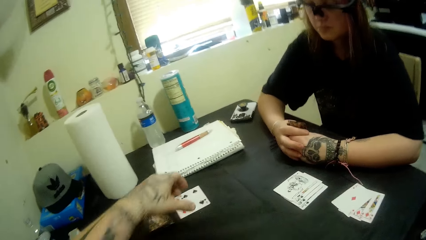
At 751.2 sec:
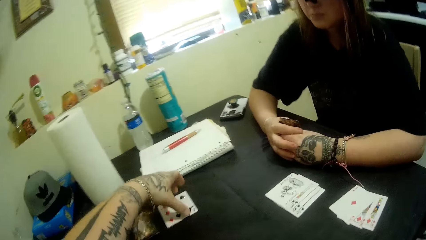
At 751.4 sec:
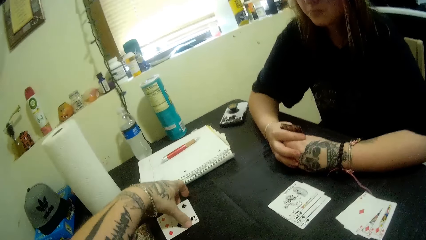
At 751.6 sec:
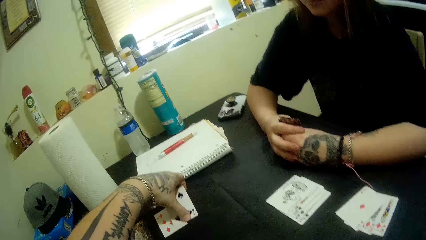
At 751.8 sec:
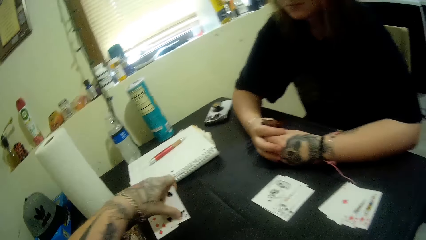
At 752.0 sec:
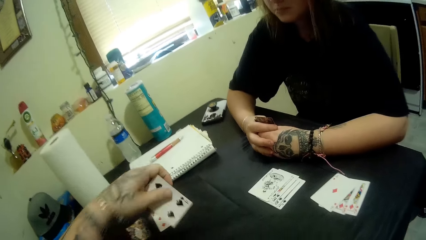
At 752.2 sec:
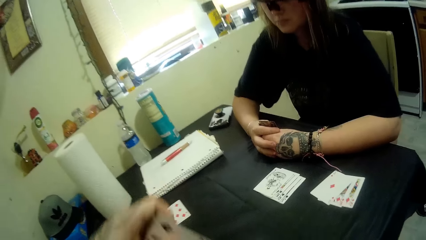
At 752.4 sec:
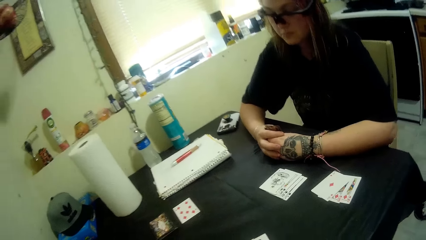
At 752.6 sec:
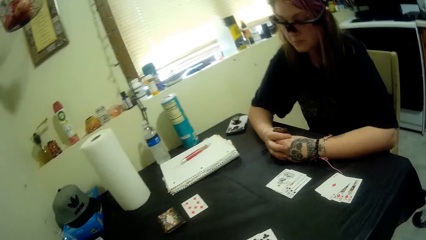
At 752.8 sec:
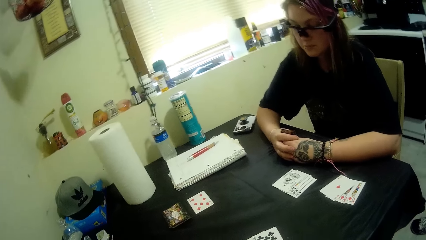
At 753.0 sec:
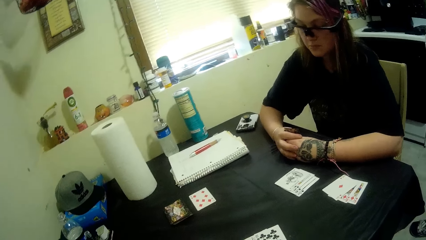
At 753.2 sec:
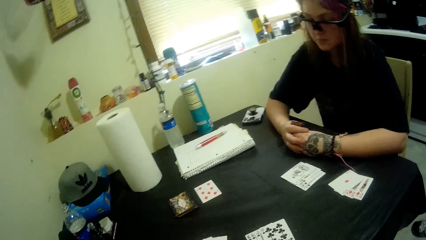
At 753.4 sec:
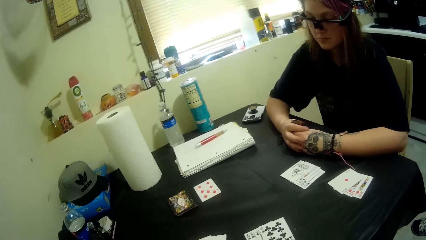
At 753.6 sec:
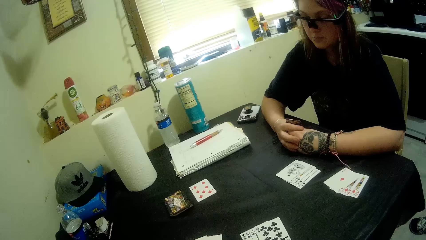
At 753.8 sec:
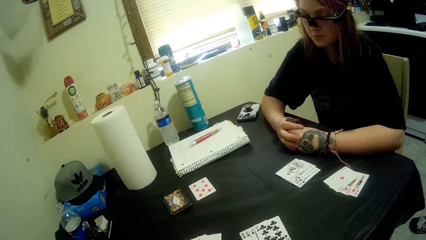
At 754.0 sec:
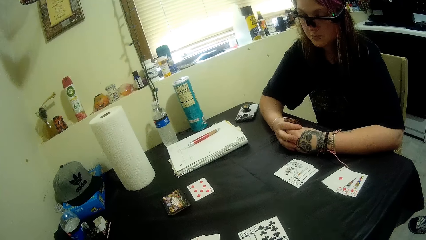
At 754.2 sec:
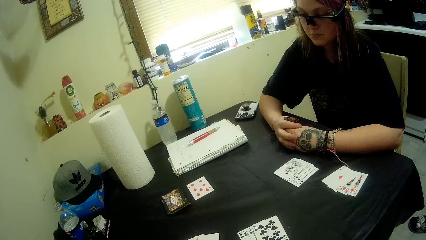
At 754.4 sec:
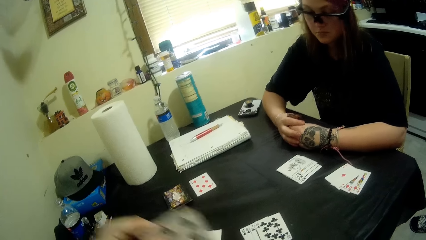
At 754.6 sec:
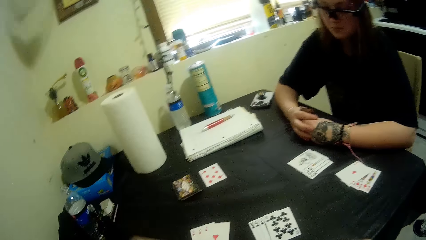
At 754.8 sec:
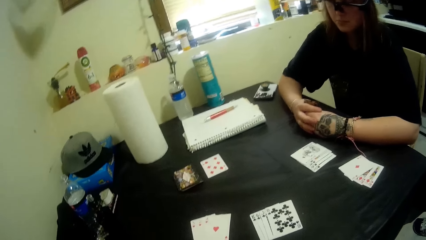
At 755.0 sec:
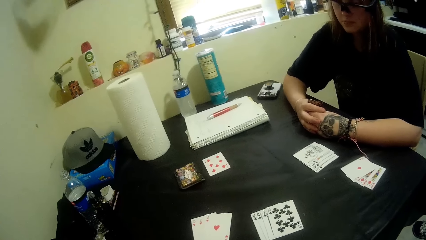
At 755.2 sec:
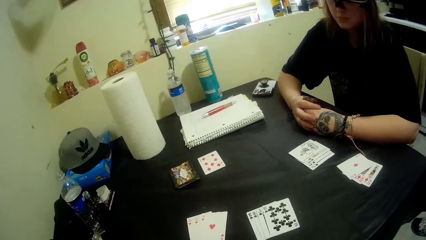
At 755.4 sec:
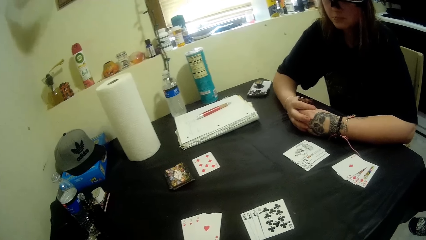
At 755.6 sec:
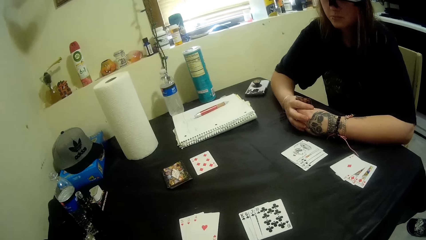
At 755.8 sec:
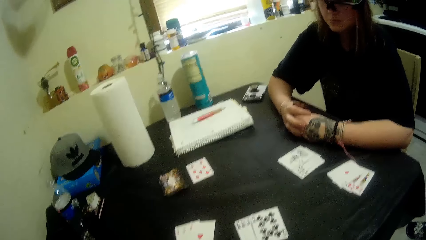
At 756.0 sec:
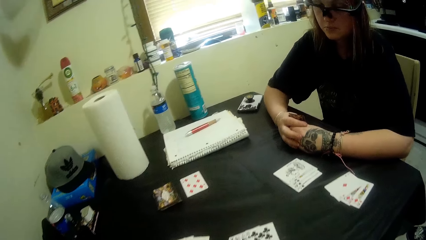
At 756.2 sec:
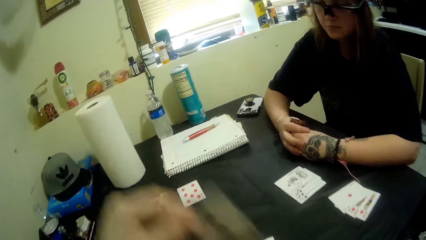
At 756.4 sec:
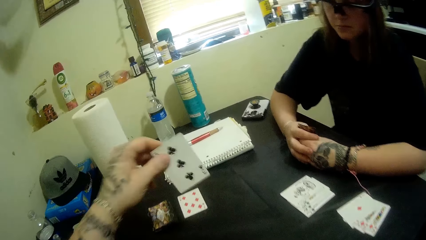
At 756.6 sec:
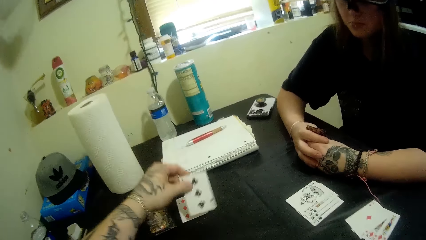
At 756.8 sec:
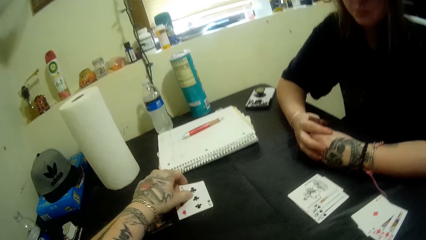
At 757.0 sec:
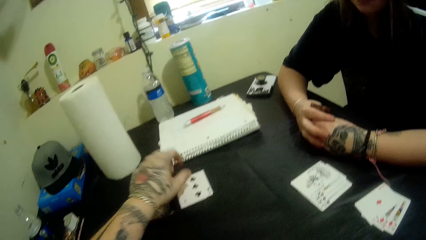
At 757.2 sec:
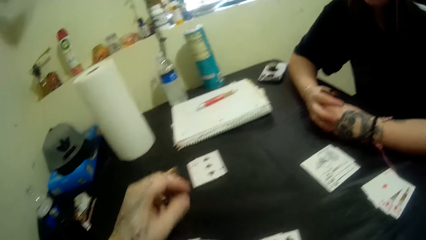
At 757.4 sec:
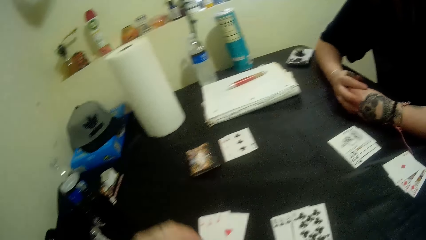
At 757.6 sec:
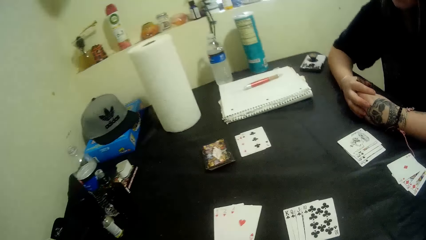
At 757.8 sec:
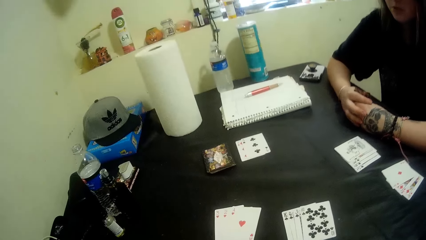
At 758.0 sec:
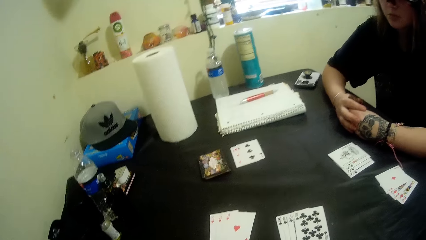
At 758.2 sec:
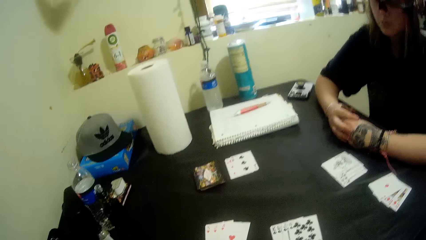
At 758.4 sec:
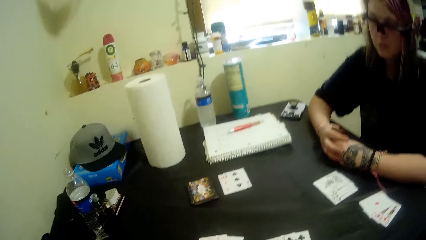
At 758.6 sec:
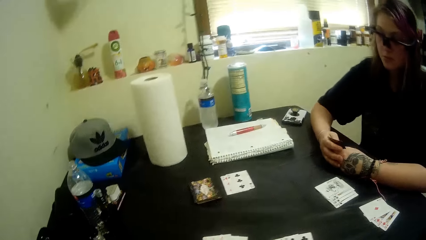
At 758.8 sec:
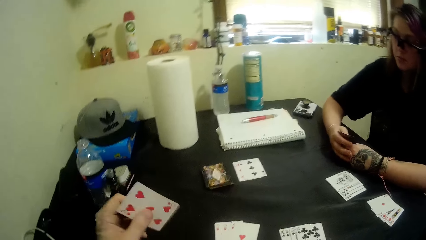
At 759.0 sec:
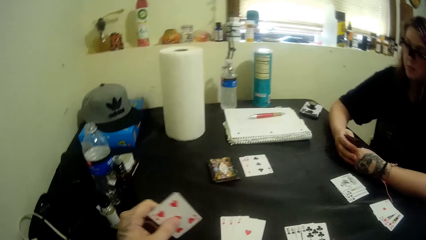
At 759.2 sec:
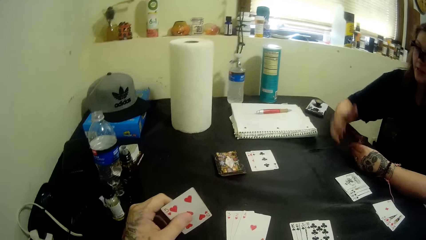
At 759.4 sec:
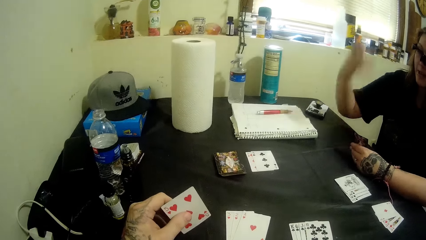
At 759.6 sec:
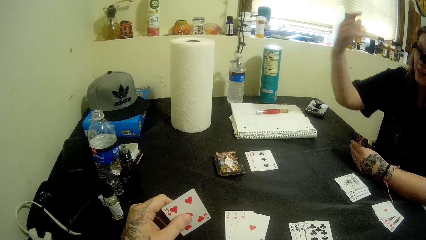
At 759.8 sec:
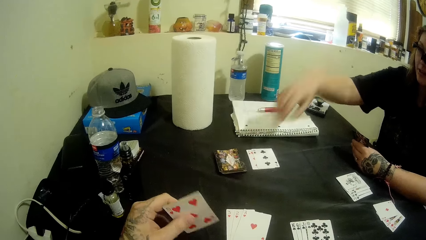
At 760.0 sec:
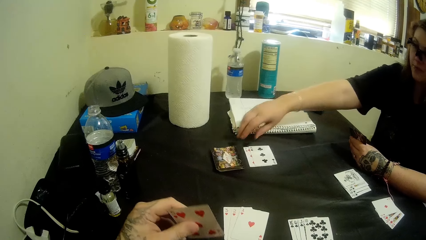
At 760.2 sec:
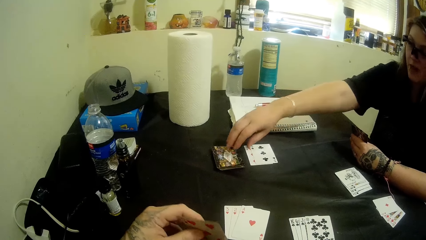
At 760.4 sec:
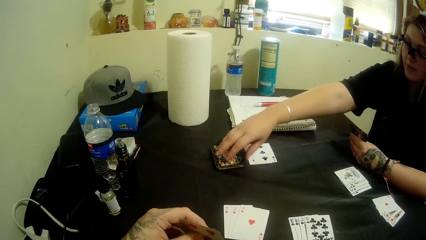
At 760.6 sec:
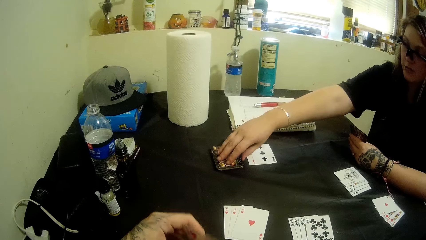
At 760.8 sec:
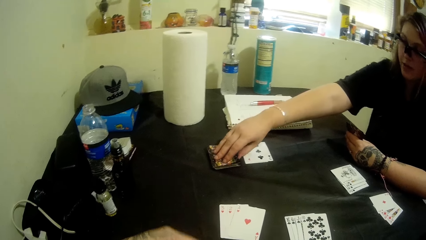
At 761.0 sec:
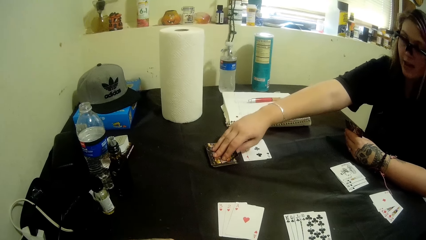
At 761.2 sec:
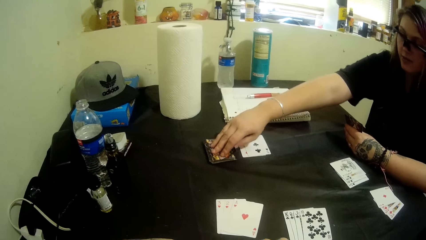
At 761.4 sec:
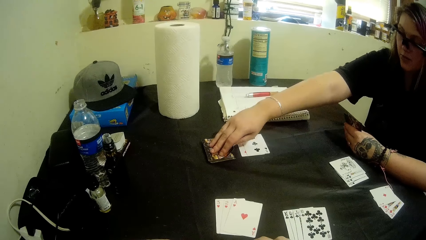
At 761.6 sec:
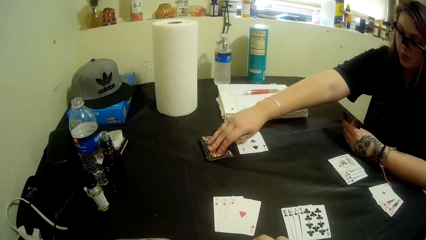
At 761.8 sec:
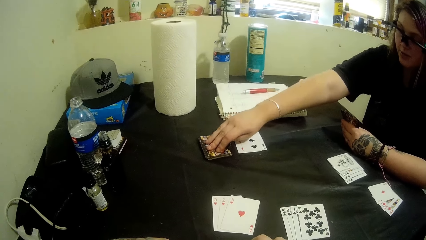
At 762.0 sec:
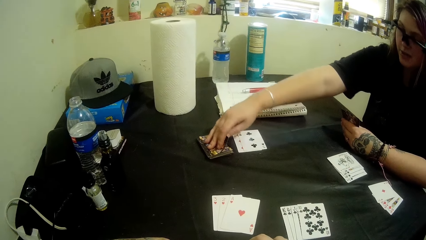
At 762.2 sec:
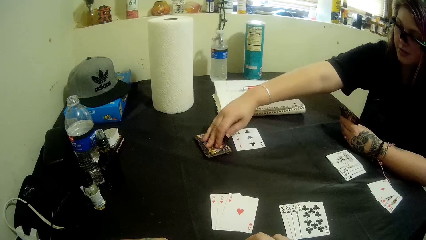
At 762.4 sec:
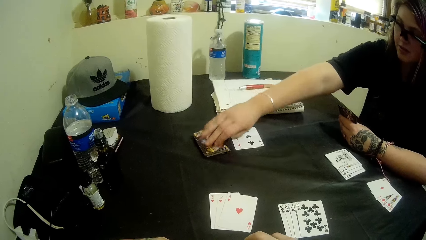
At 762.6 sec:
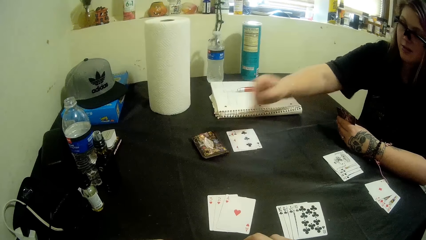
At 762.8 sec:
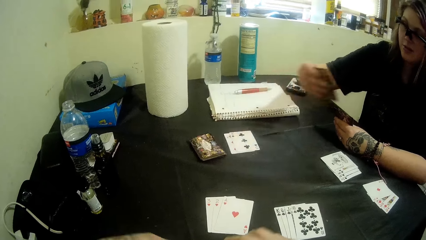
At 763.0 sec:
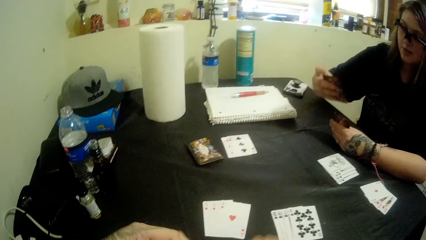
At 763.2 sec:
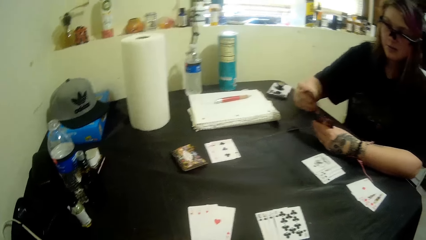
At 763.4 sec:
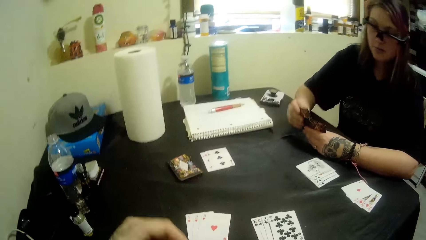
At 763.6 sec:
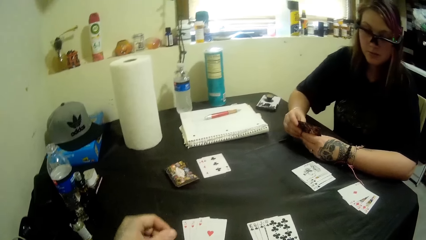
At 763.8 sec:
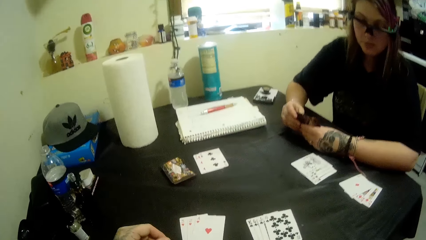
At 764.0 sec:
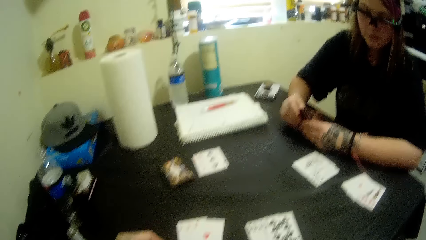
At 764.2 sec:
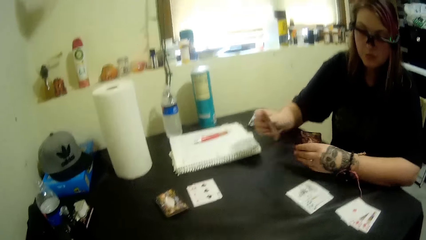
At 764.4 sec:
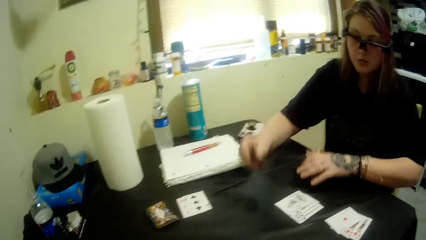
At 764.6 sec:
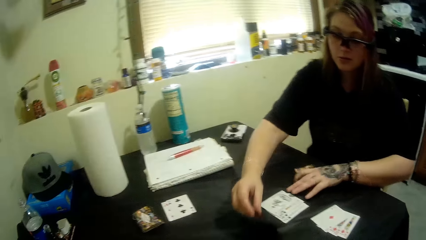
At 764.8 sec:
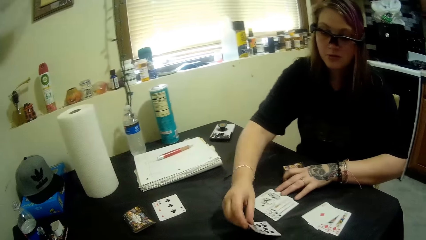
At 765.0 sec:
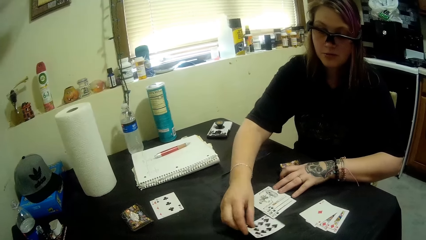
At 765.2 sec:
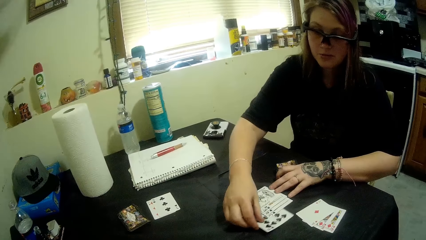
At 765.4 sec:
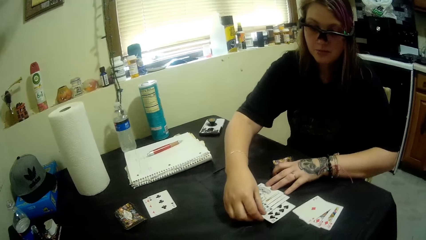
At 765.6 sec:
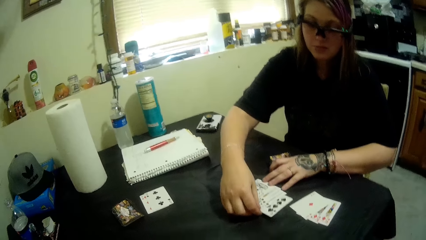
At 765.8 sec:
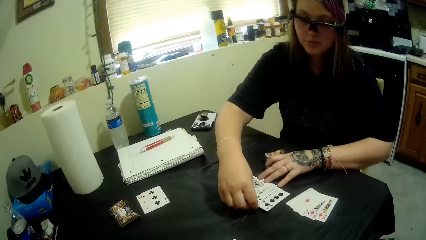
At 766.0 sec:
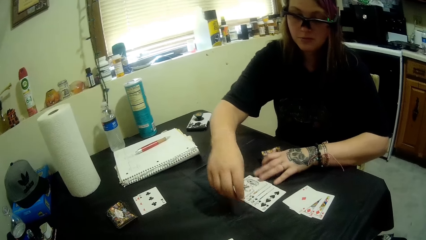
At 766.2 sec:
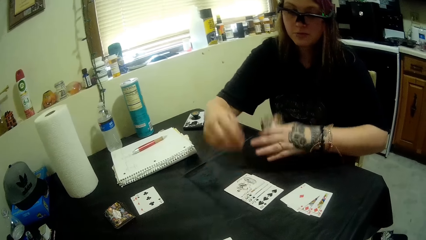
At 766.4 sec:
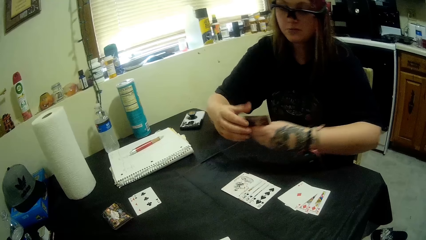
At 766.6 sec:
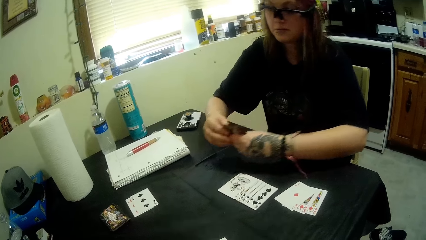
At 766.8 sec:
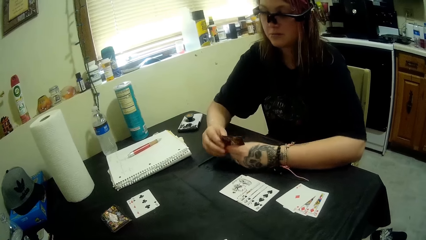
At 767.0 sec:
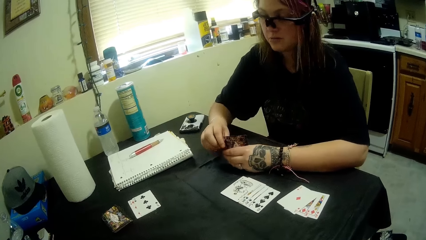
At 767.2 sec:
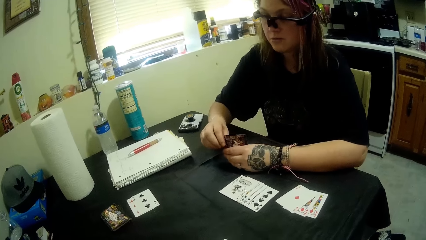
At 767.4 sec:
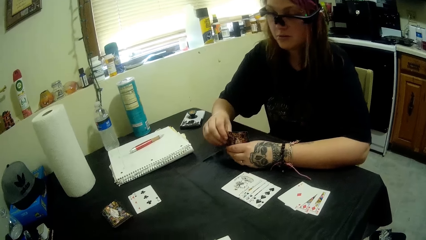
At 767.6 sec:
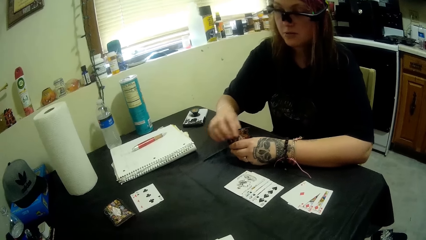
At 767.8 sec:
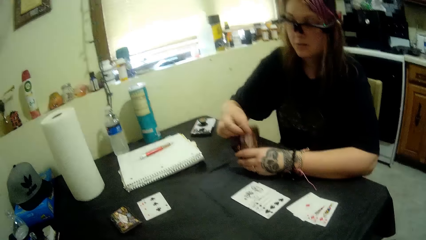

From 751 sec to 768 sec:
The camera wearer moves the camera around, takes a spades card from the table, moves the camera around, puts a clubs card on the table and moves the camera around. A woman talks to the camera wearer. The camera wearer holds a hearts card. The woman picks a card from the table. The camera wearer moves the camera around. The woman puts the spades card on the table and holds playing cards.
